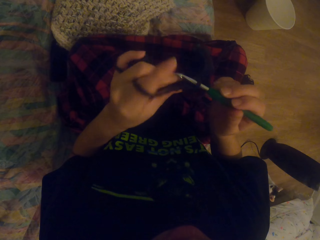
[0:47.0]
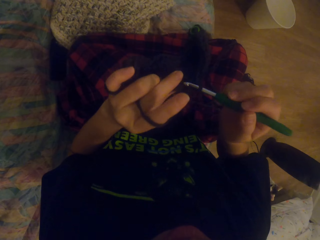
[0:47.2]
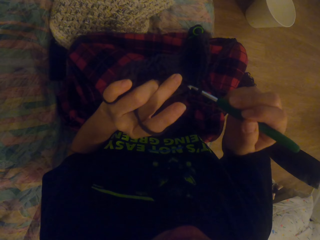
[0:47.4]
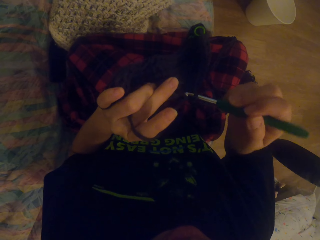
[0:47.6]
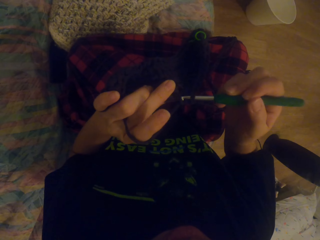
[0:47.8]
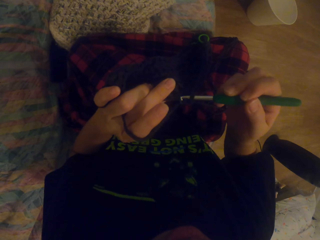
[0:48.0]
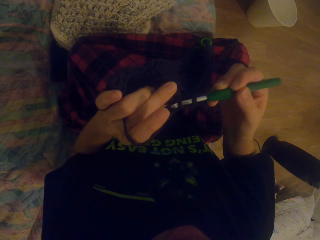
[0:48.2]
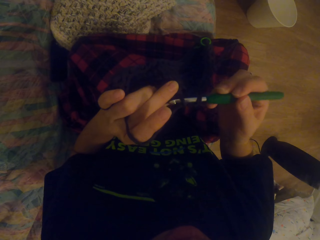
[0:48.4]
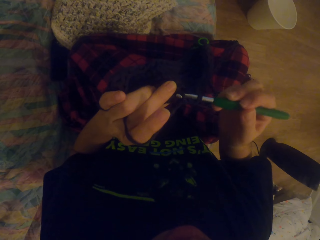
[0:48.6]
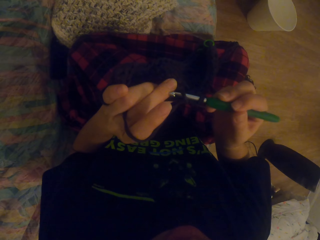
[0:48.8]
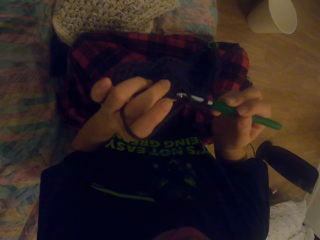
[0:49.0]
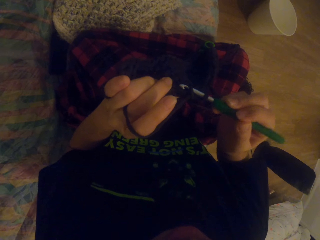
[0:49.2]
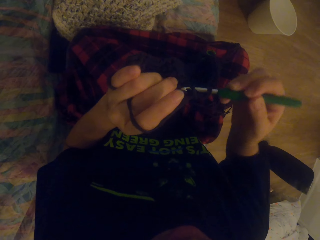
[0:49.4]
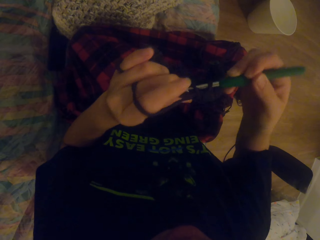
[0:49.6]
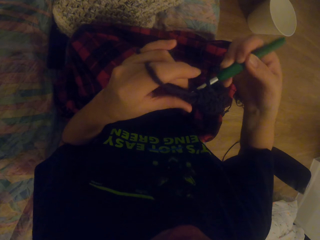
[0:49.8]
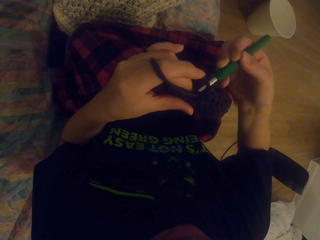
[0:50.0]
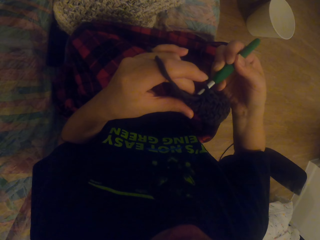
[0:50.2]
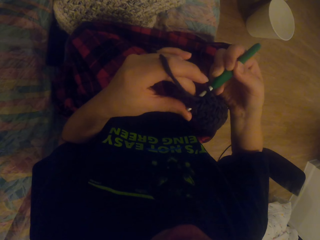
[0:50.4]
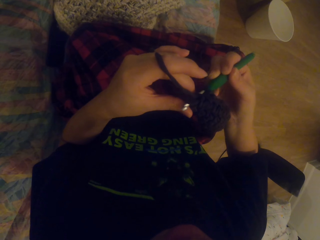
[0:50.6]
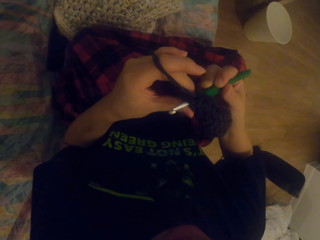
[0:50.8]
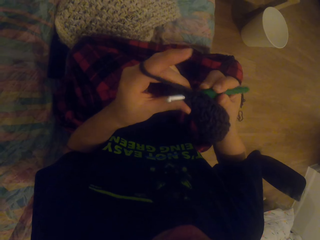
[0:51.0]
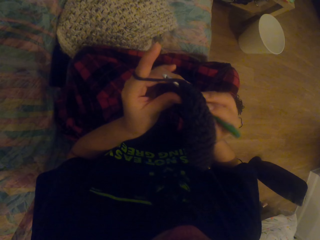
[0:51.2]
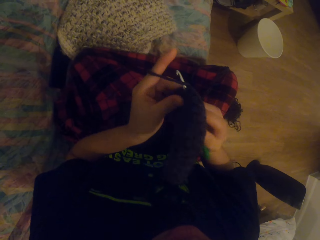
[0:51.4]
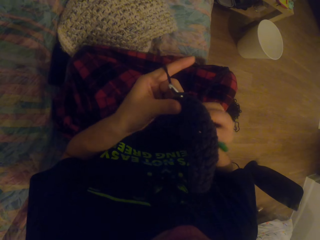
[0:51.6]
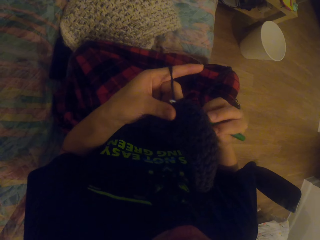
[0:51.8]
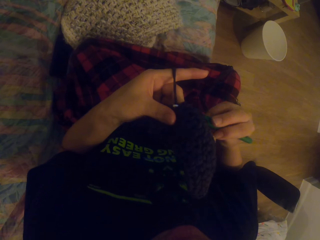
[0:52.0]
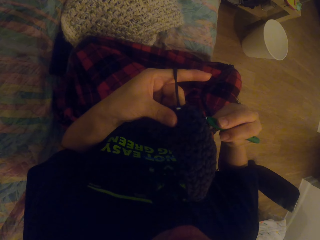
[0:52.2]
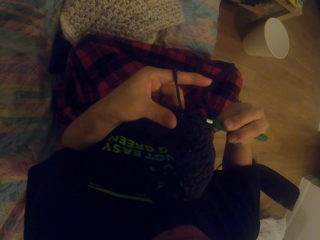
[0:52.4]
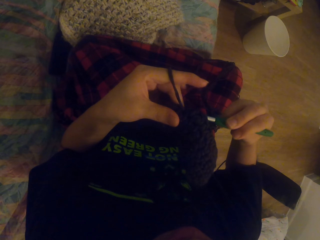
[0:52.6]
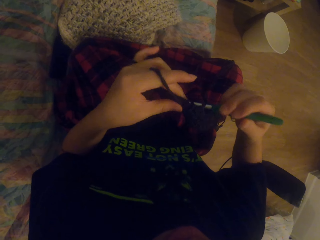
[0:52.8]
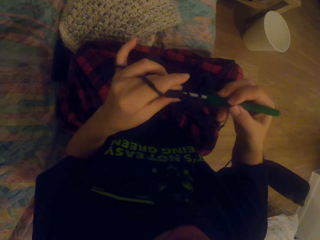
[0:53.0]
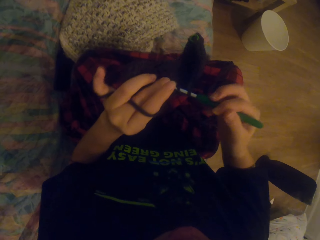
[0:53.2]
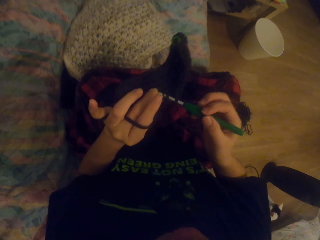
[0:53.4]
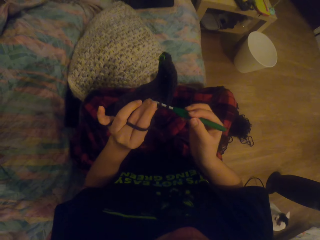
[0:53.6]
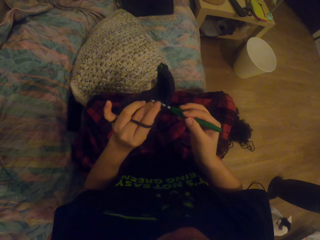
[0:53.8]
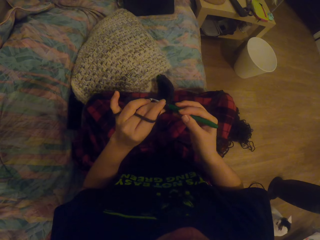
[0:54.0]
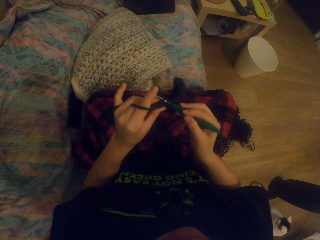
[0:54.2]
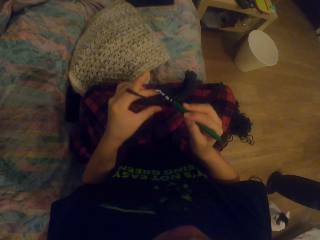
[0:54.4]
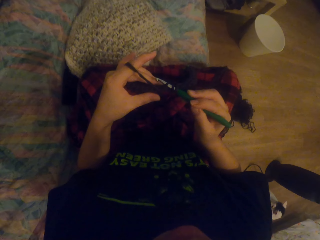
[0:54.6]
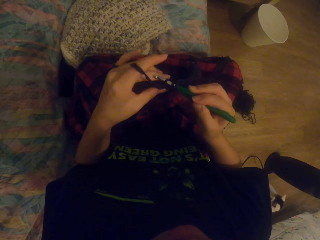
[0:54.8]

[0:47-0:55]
The camera wearer turns the fabric. They knit the fabric.

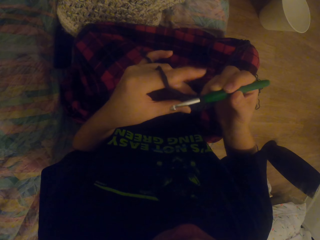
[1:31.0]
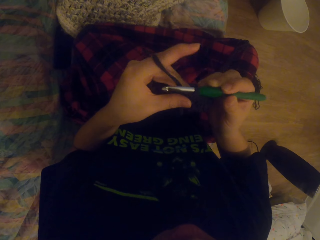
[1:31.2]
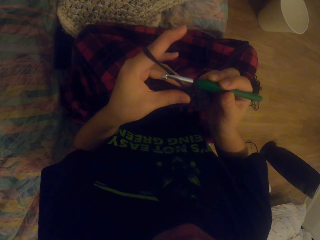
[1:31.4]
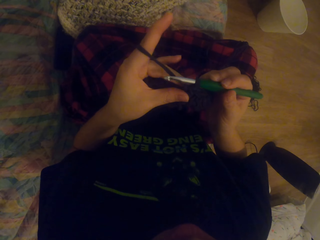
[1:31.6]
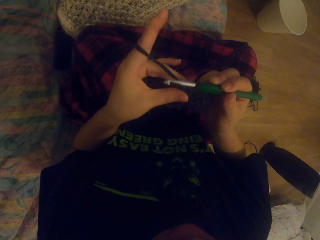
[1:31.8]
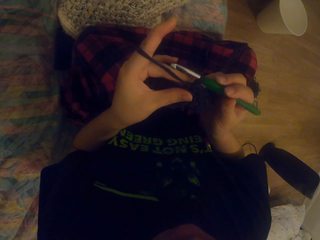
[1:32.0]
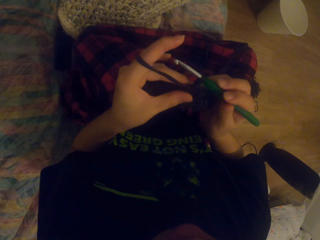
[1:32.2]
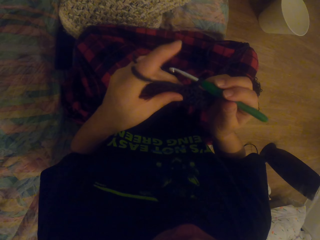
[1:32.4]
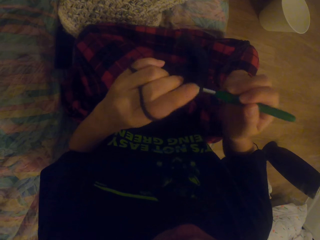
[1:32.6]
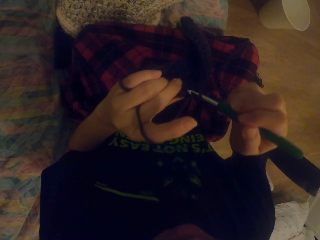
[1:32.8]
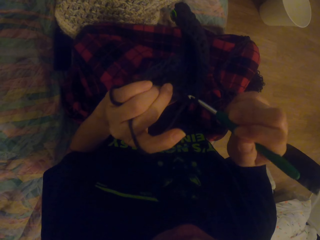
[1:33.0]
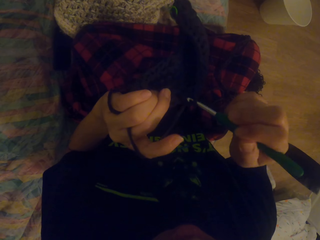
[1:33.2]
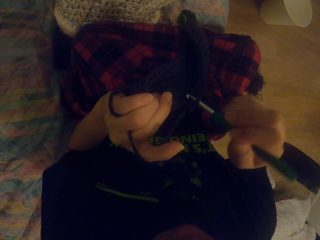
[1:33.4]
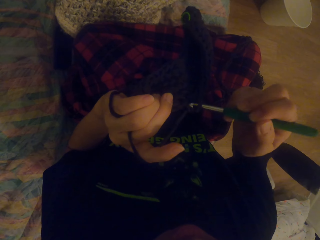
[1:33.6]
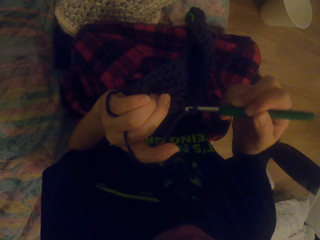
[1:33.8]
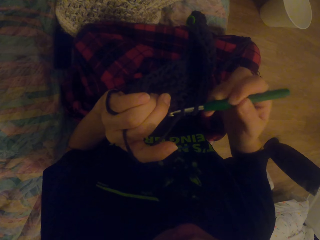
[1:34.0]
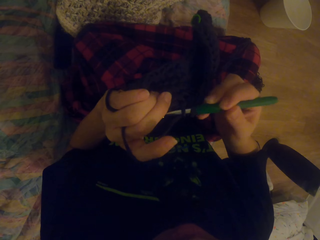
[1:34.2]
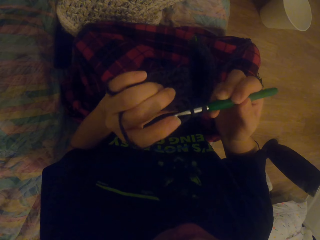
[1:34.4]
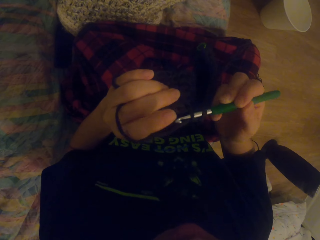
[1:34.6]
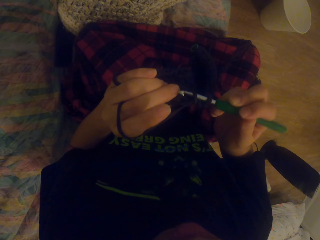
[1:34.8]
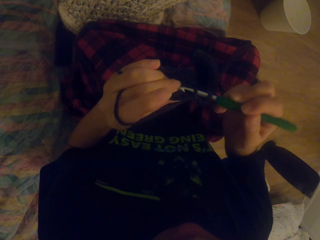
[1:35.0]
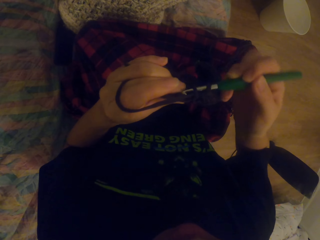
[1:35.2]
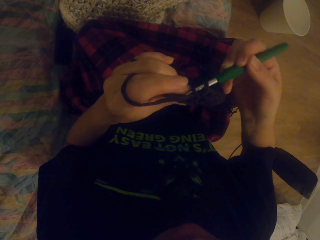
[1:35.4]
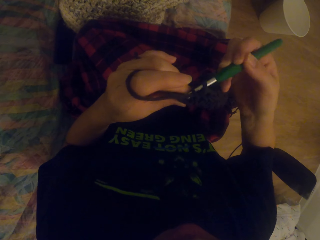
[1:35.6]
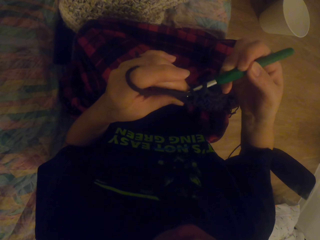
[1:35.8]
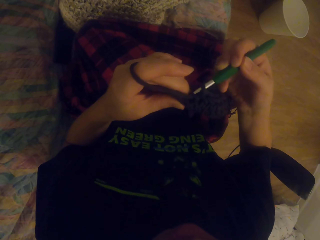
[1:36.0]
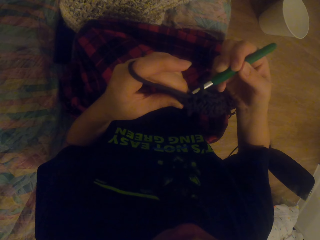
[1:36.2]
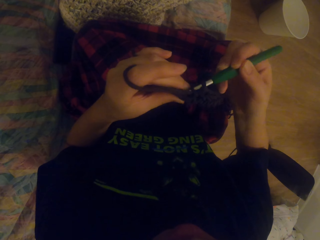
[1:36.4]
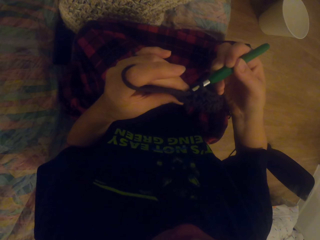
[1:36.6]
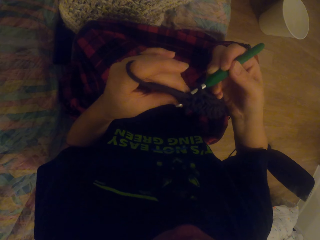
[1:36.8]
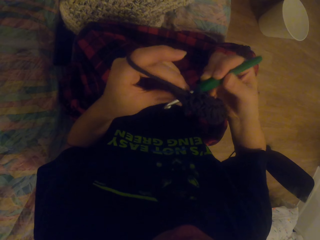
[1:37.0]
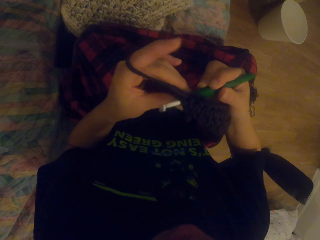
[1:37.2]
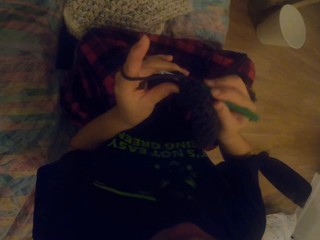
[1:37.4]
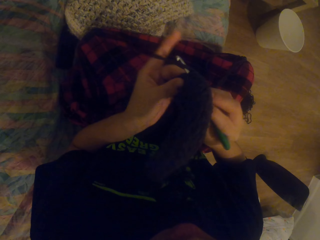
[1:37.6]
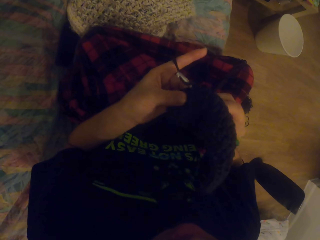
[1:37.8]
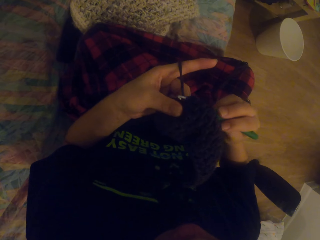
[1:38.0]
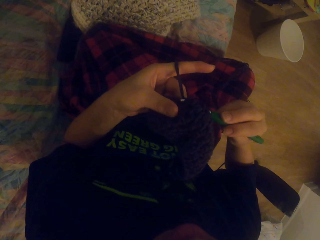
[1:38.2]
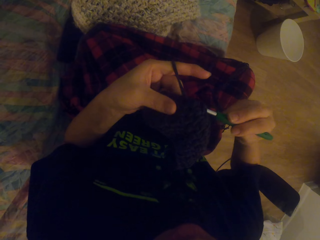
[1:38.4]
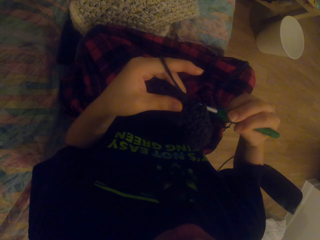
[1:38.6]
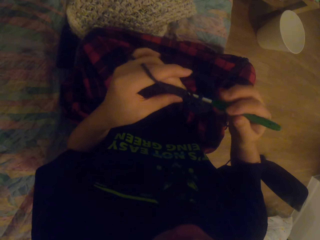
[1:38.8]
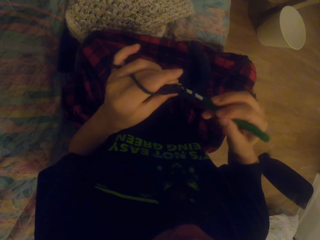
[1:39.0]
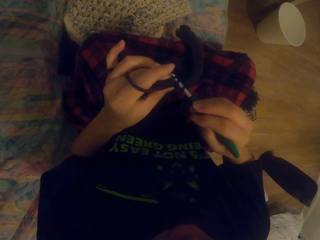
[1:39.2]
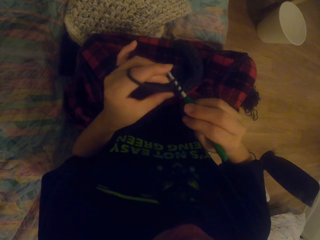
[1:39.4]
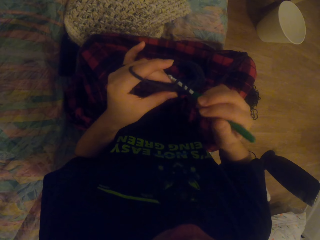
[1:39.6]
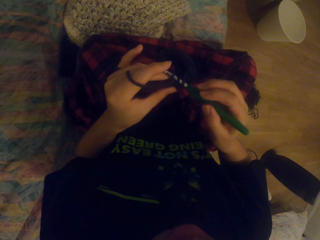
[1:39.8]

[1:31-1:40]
The camera wearer looks at the fabric. They knit the fabric.

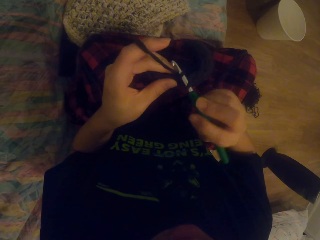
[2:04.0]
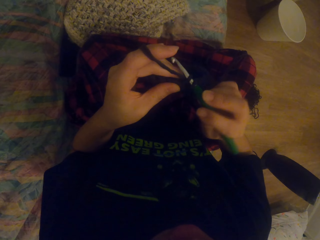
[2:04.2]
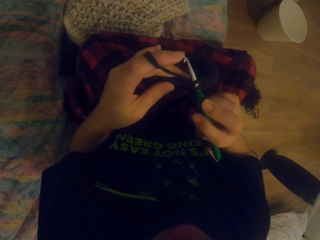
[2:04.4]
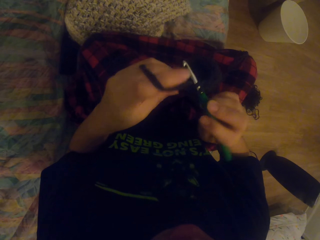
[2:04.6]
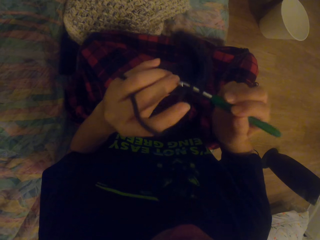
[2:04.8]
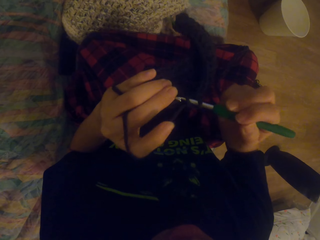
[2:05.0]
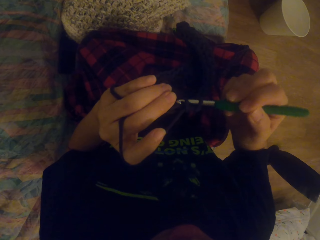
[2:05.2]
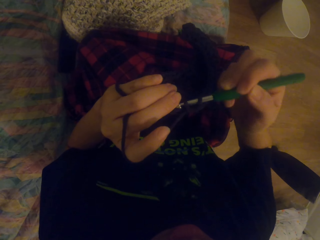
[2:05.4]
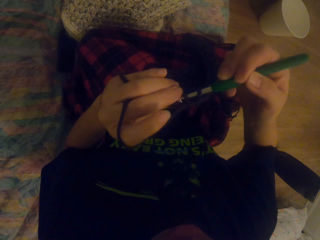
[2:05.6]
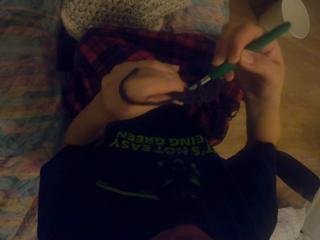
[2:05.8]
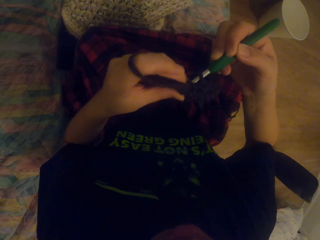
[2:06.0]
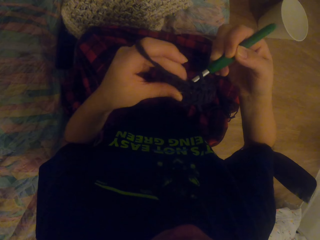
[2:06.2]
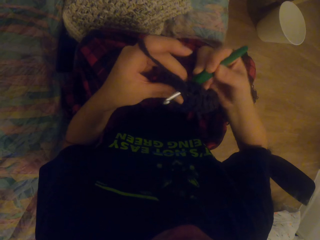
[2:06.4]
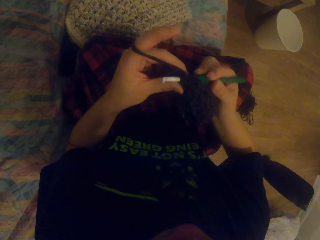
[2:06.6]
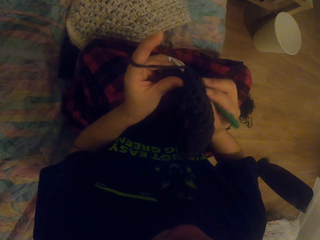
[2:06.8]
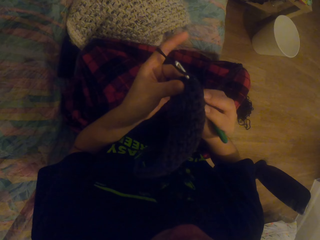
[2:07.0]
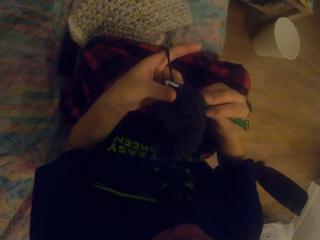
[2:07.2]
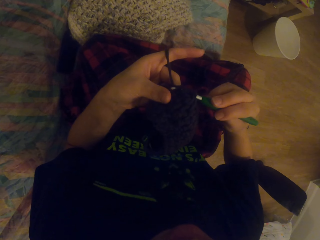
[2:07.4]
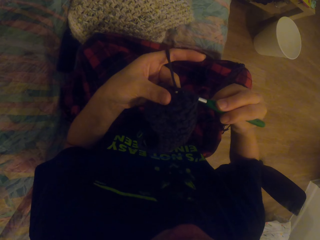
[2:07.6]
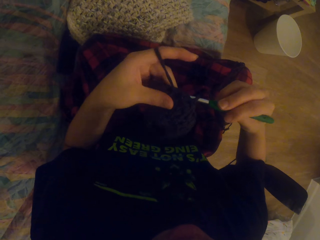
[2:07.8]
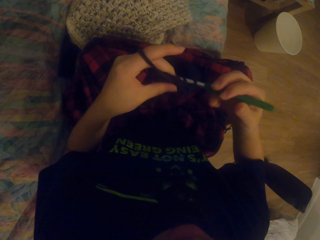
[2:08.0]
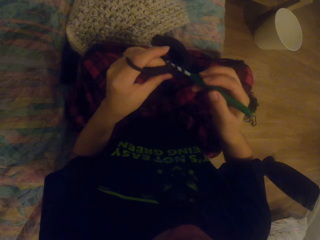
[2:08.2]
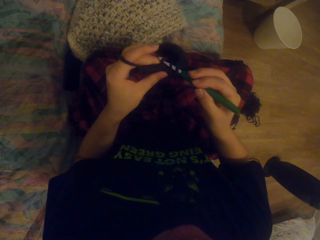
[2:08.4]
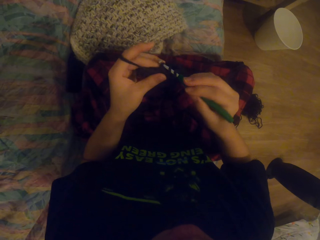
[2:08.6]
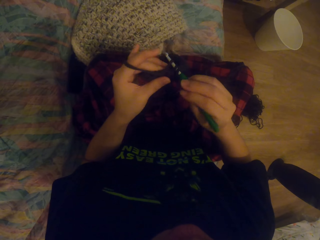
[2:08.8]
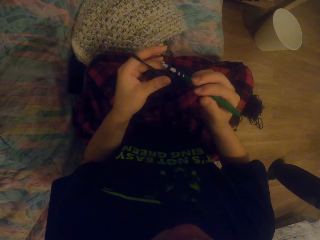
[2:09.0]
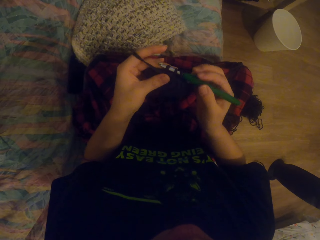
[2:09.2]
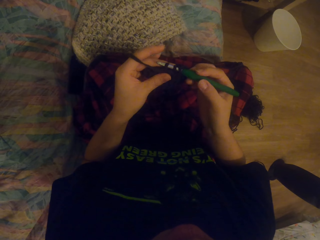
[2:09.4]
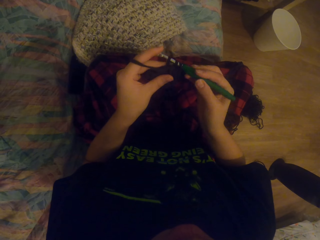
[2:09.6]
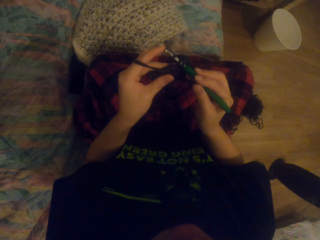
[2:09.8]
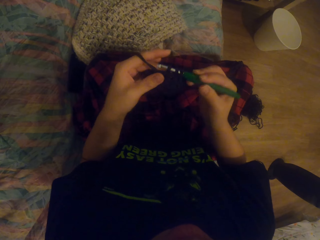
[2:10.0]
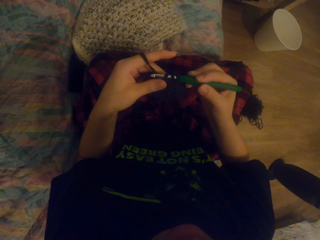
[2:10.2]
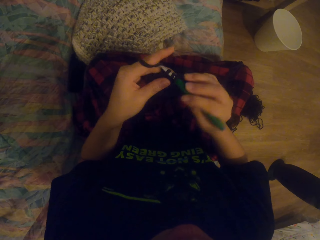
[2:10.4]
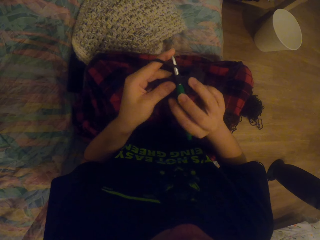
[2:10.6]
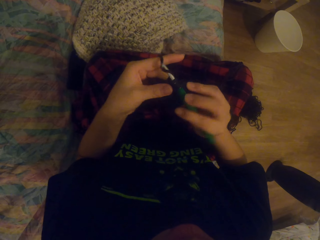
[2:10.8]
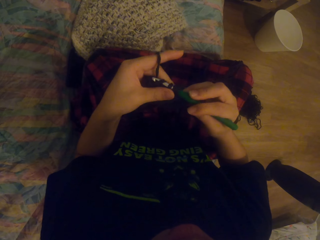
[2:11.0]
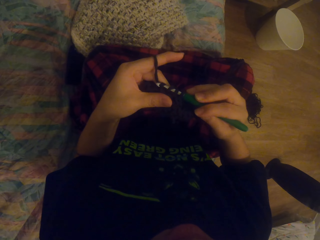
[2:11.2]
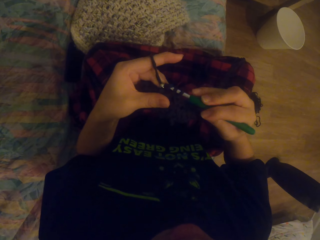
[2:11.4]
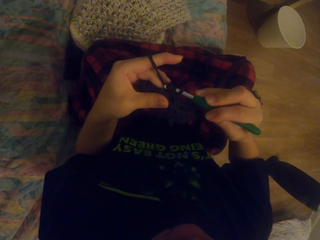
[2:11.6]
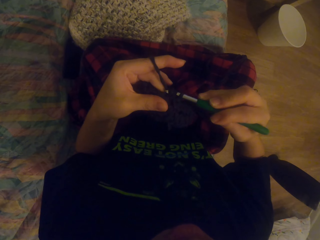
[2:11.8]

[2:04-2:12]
The camera wearer looks at the fabric. They knit the fabric.
